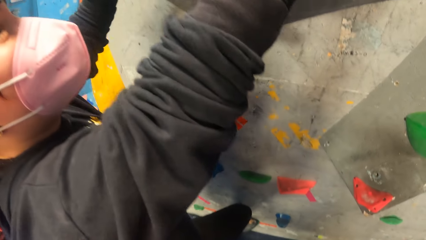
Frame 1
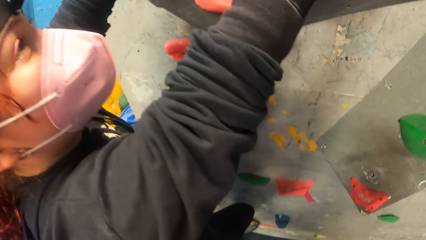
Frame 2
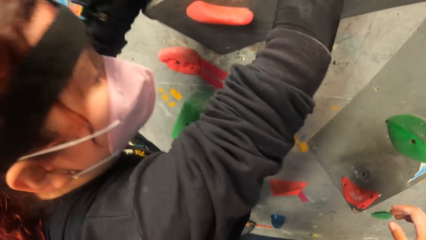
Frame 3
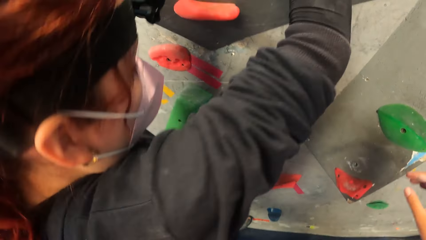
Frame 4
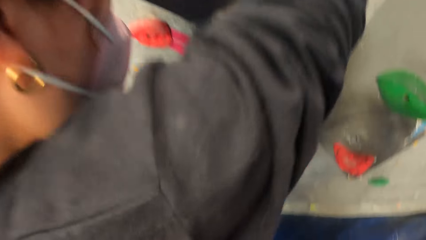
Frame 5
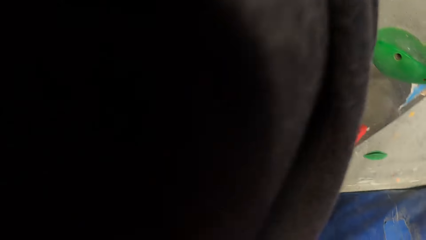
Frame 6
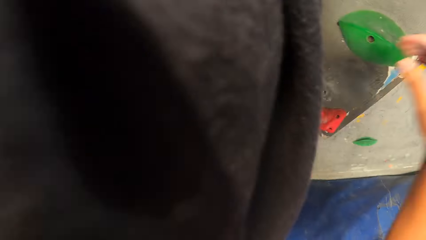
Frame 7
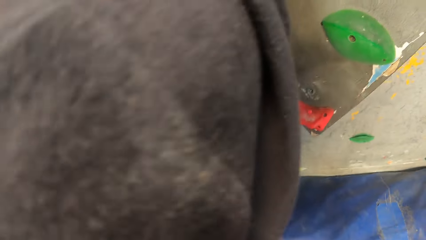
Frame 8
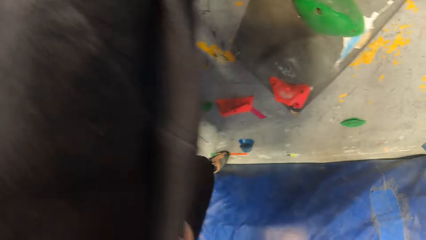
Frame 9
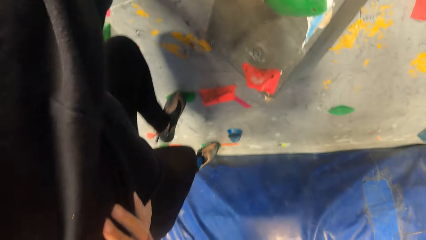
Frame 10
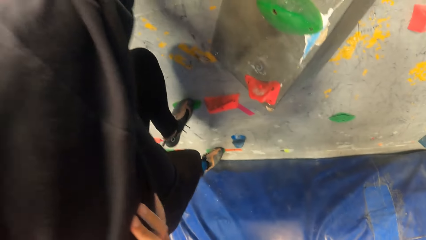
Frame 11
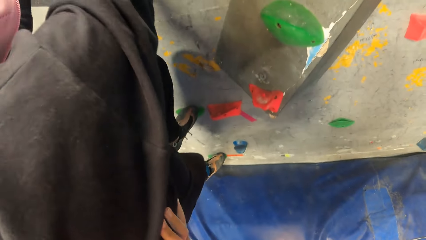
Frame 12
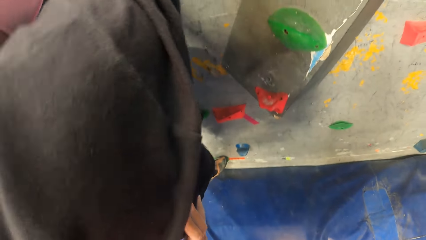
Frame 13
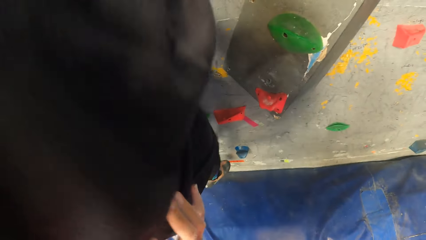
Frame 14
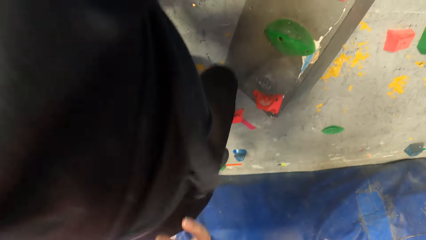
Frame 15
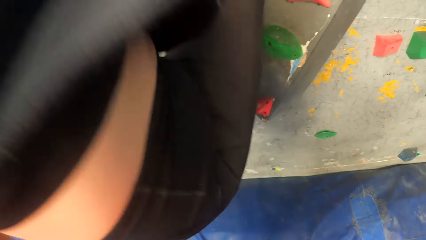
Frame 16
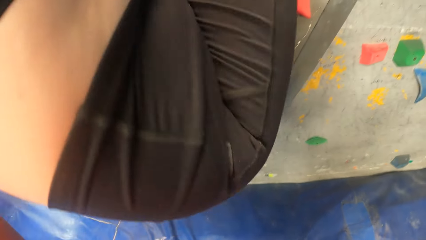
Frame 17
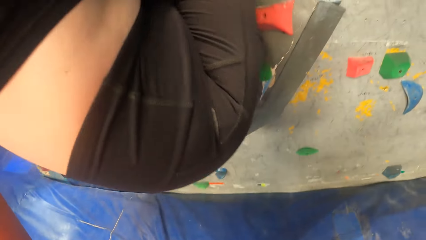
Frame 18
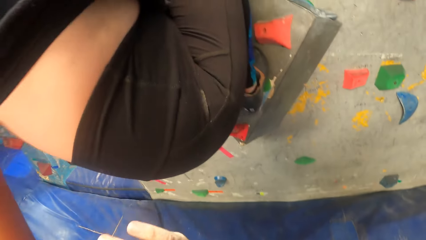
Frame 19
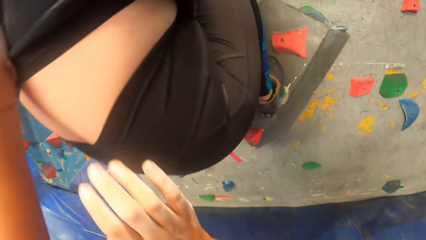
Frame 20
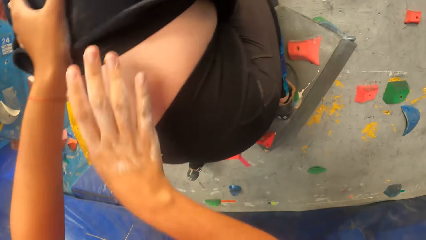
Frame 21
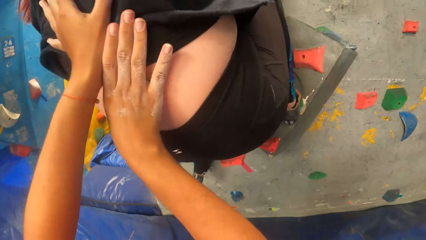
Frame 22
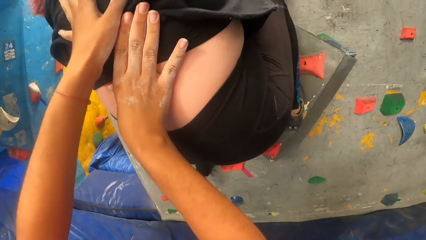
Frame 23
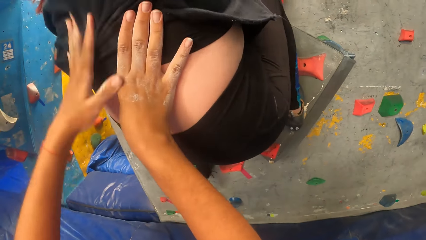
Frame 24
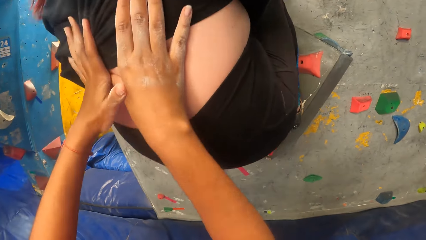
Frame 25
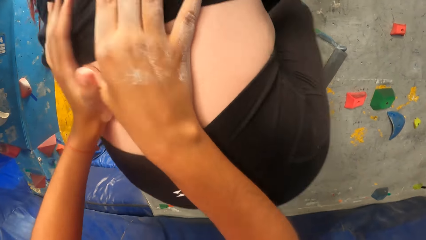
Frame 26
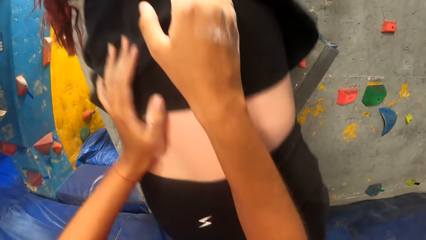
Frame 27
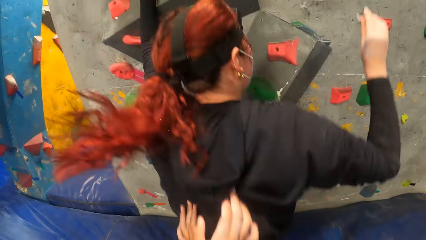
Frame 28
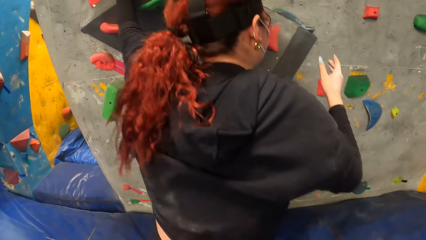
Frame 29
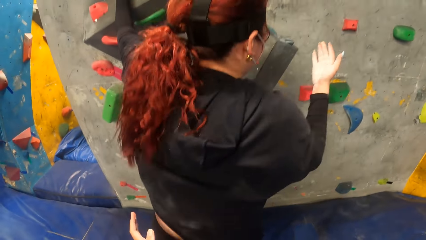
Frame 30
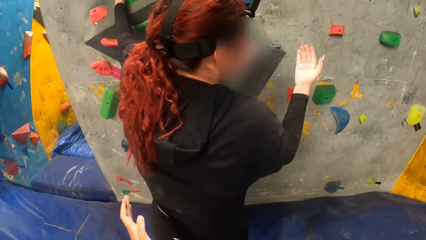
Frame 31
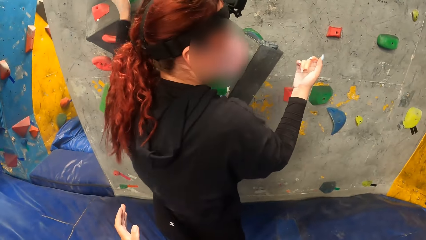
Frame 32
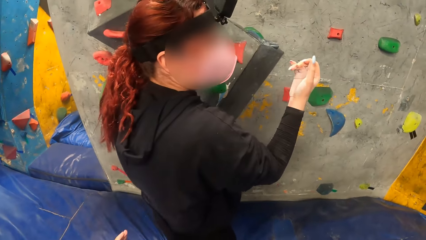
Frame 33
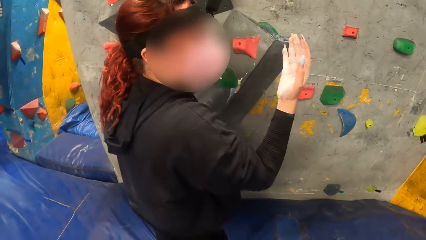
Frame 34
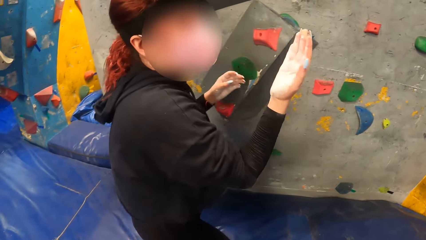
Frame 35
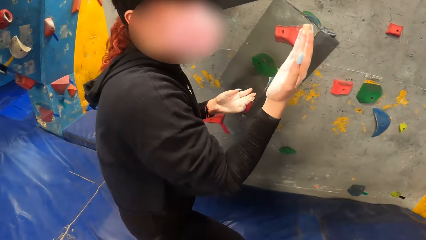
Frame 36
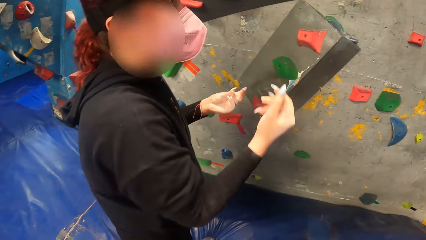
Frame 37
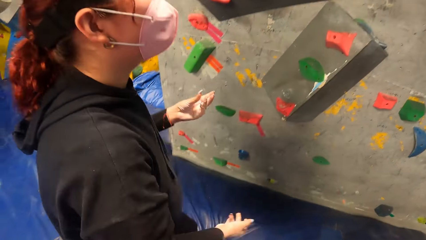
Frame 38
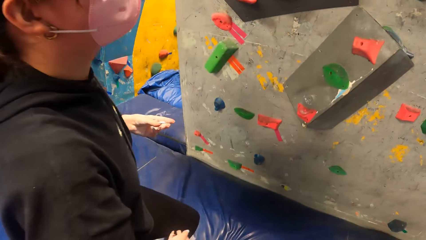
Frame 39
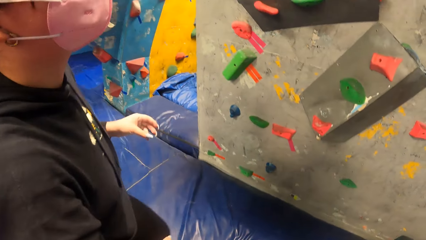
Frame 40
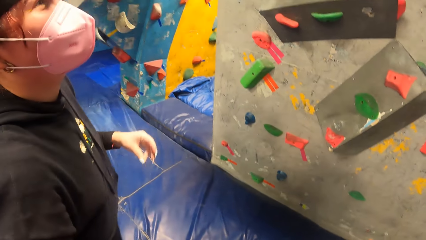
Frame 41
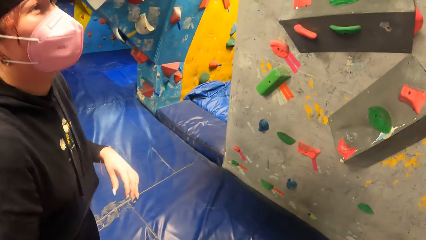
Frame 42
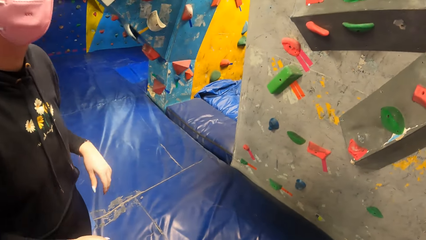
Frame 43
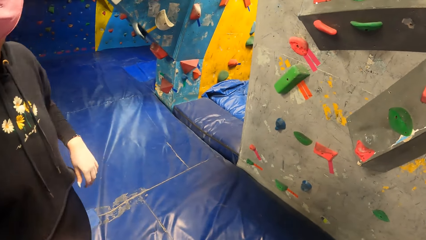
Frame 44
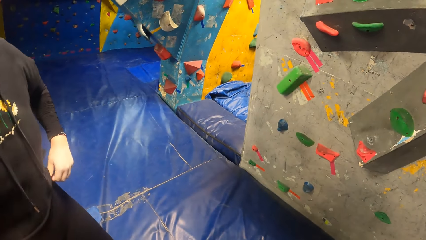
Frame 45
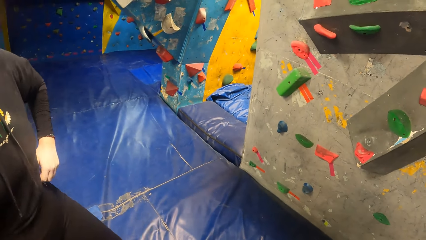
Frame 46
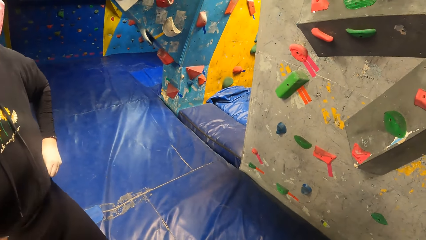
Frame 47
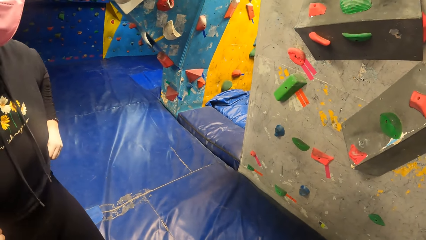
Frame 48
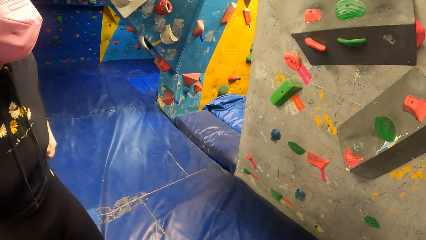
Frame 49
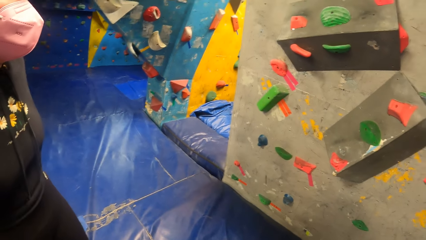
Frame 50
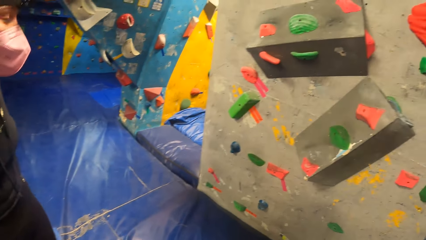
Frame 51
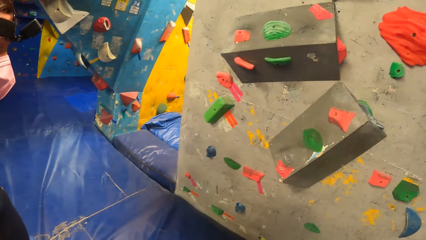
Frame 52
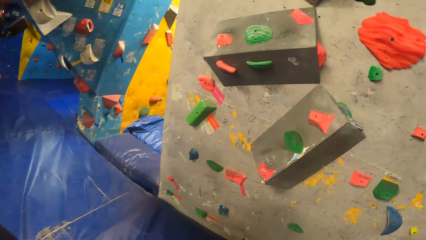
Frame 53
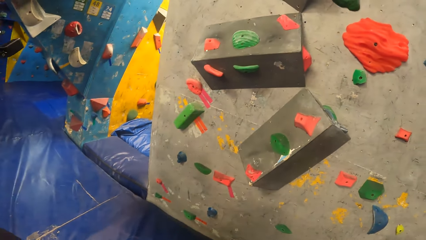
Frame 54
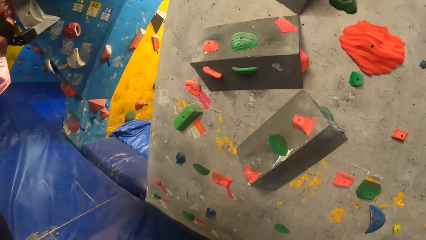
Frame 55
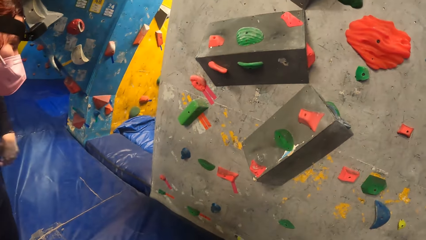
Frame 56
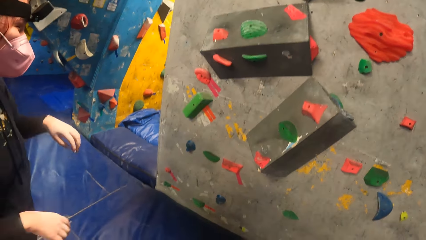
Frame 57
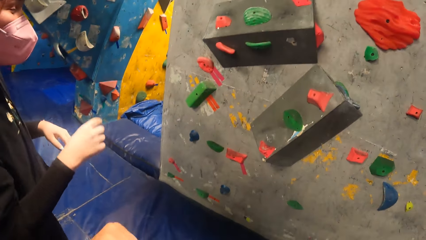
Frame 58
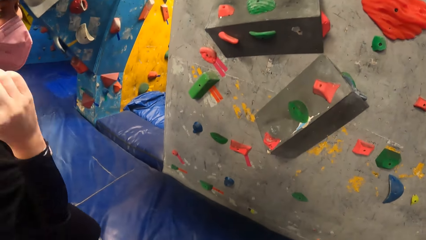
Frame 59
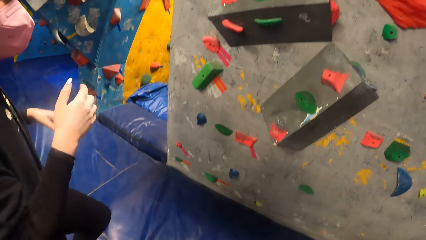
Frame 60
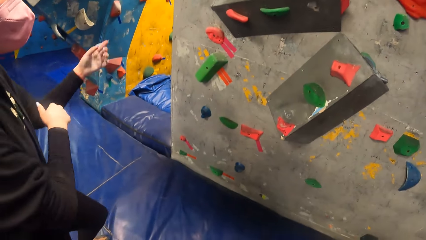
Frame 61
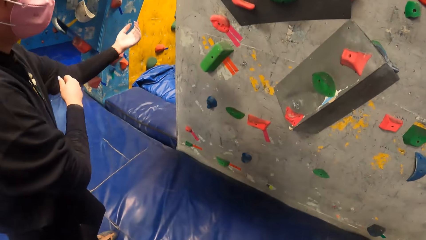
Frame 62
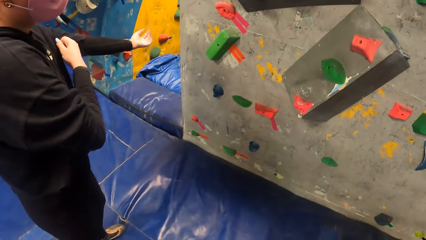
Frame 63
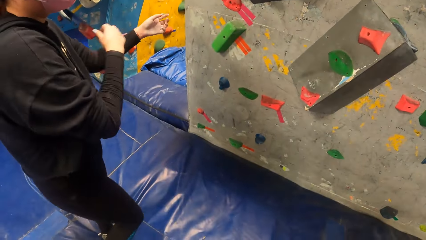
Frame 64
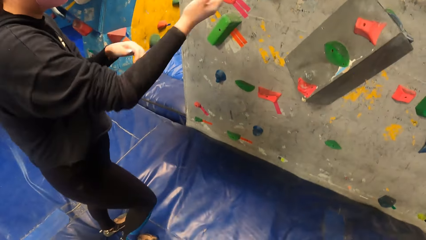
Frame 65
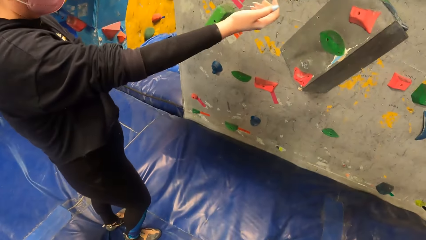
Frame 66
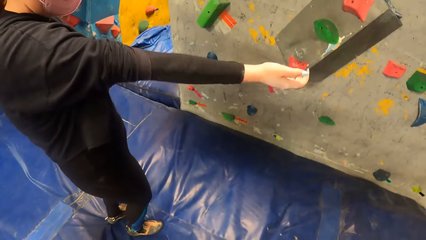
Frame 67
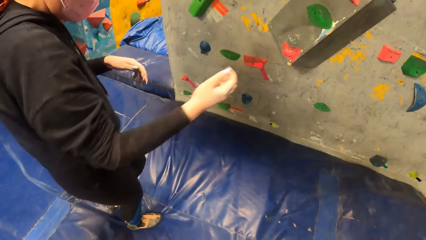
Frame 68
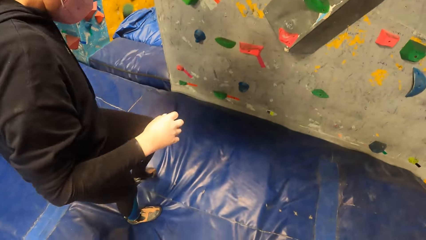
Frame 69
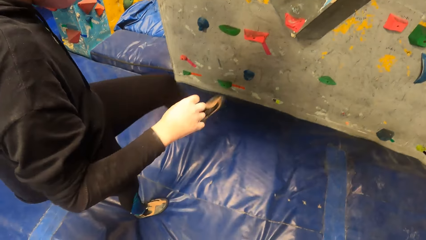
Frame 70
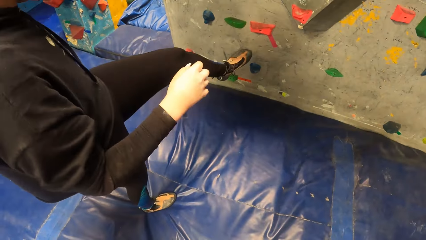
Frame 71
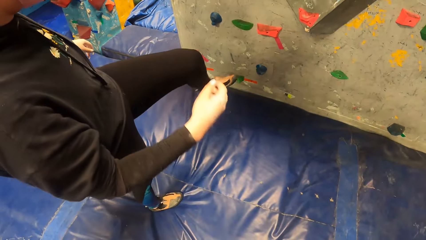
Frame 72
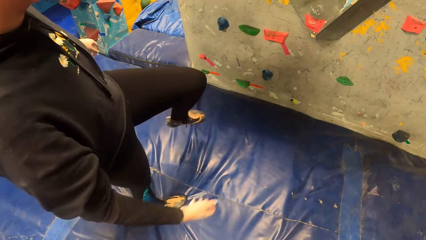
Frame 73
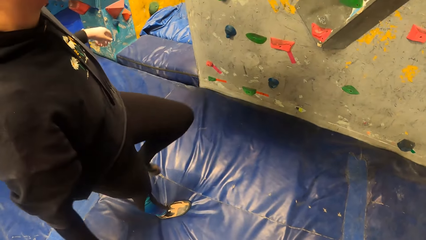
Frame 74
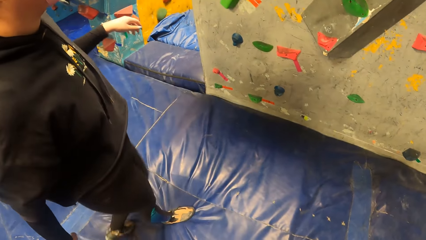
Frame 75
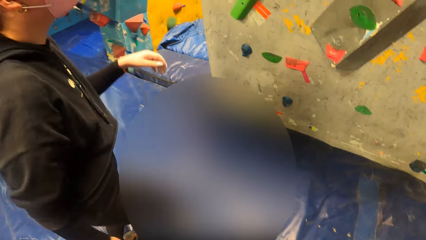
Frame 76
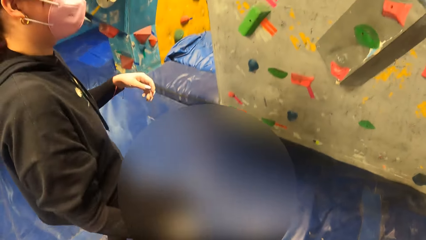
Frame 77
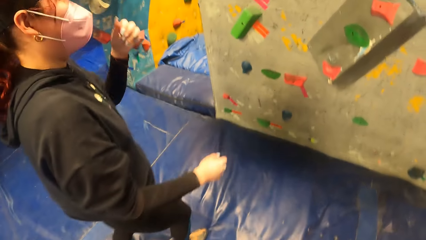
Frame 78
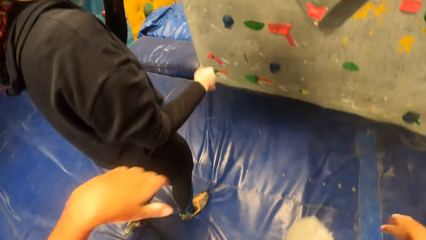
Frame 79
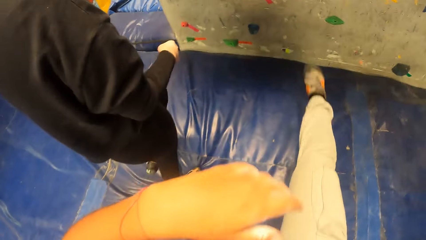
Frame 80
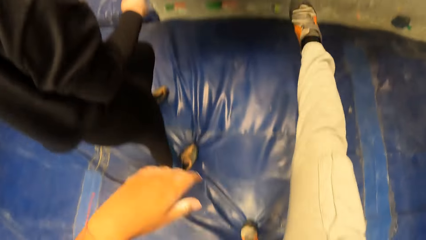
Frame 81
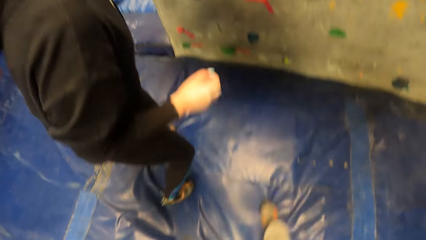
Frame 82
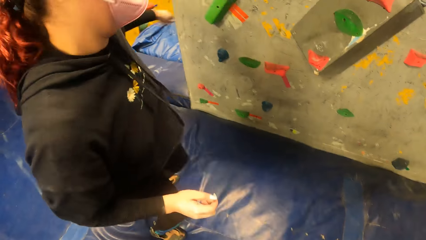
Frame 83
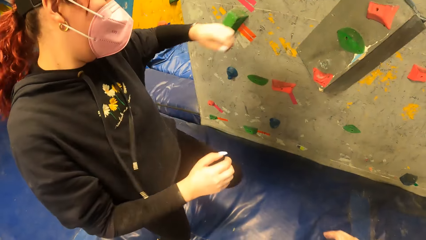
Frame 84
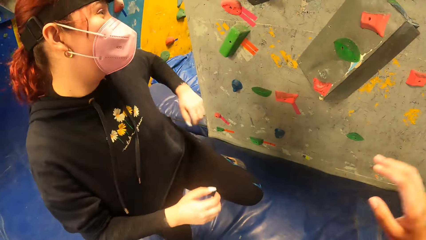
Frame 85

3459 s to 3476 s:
The woman jumps down on the safety foam.
